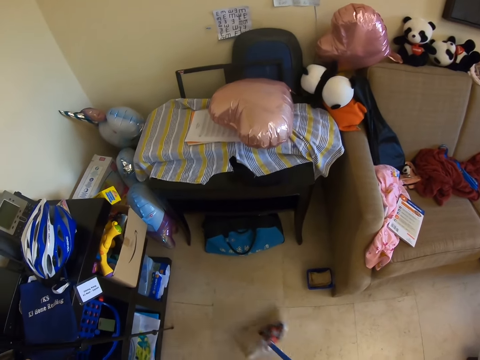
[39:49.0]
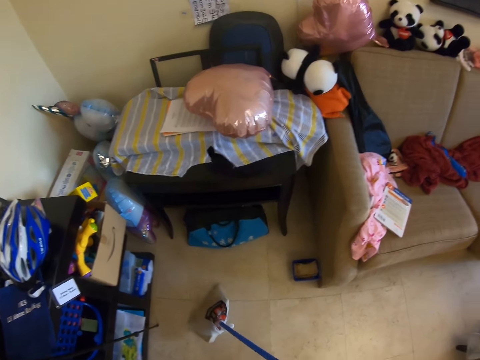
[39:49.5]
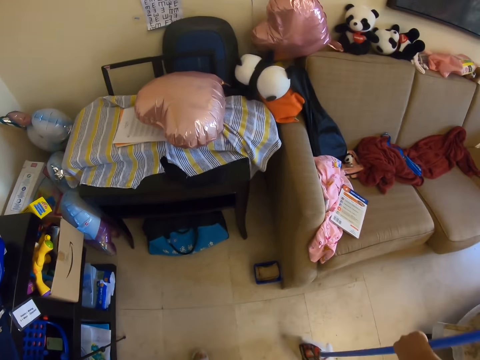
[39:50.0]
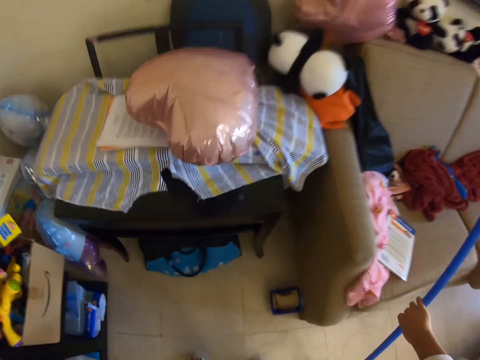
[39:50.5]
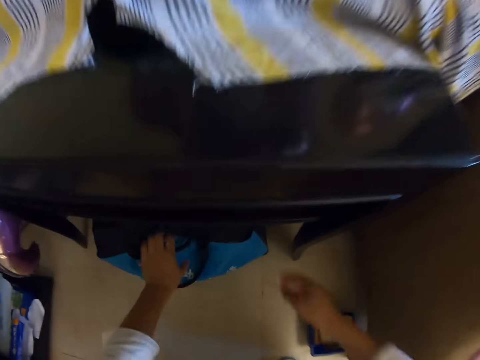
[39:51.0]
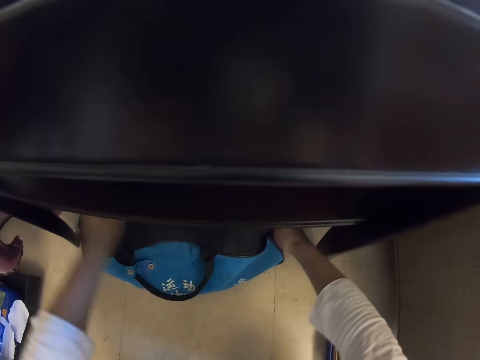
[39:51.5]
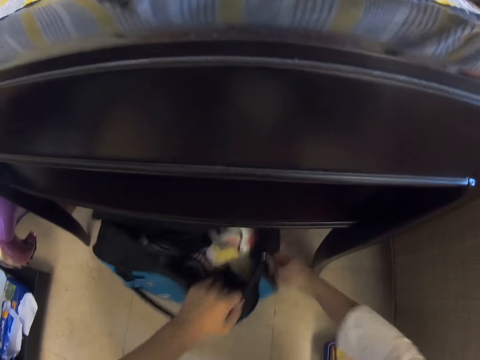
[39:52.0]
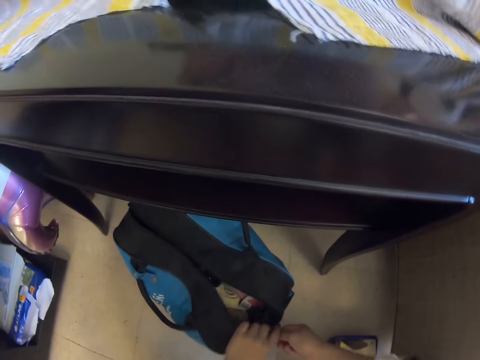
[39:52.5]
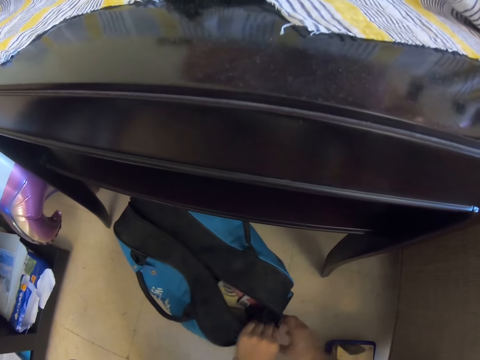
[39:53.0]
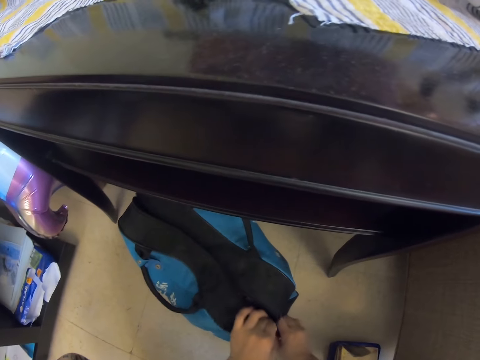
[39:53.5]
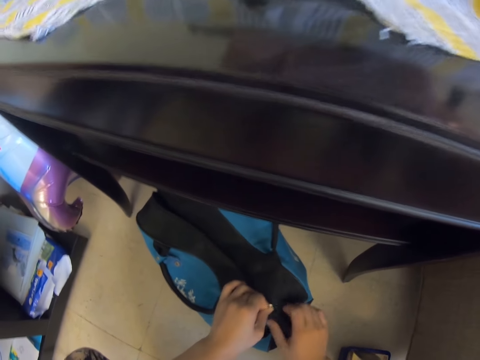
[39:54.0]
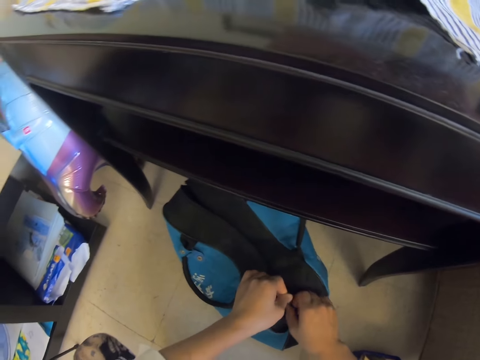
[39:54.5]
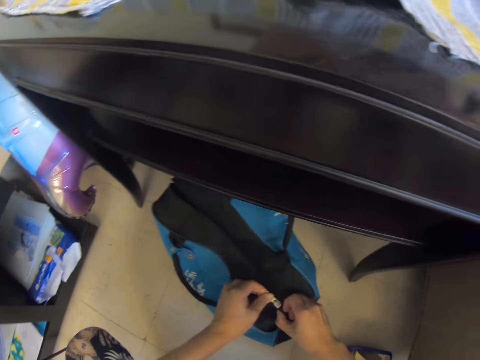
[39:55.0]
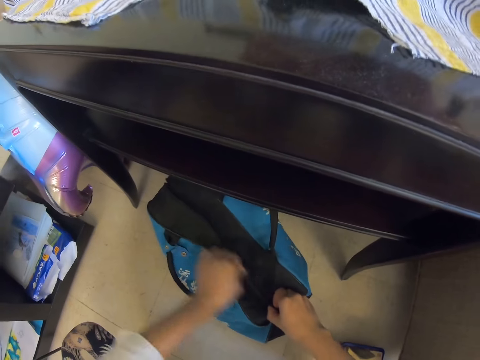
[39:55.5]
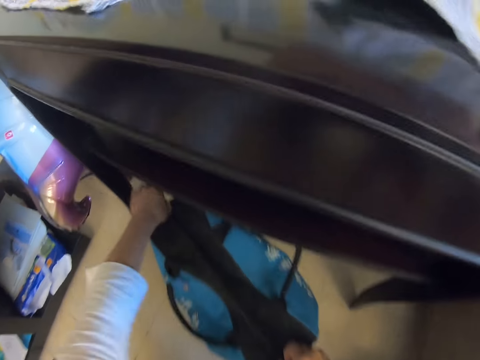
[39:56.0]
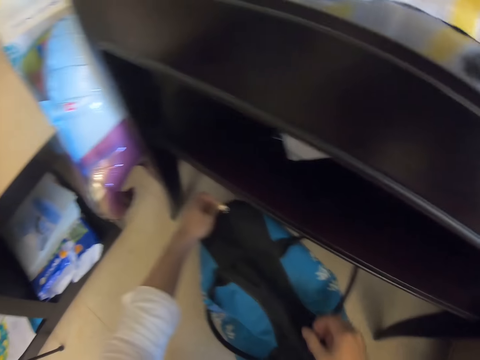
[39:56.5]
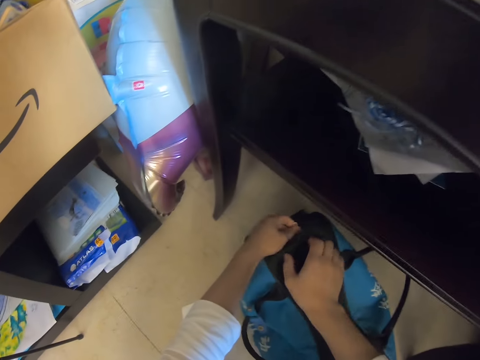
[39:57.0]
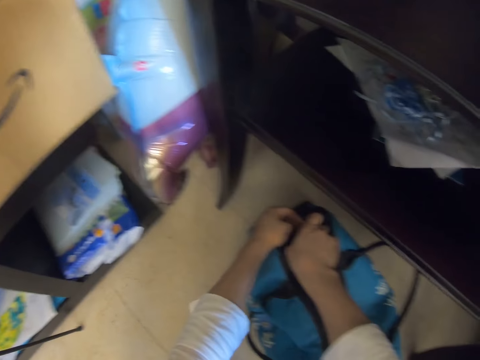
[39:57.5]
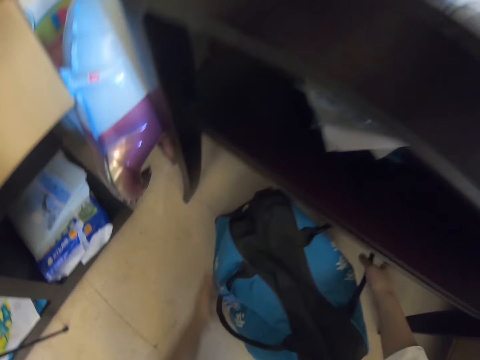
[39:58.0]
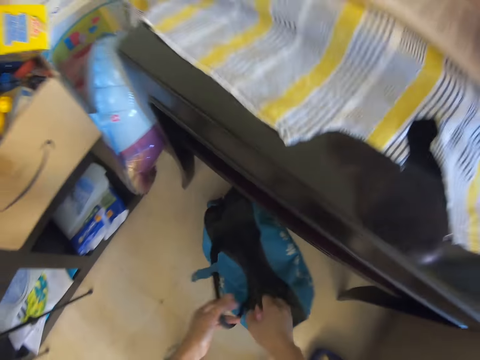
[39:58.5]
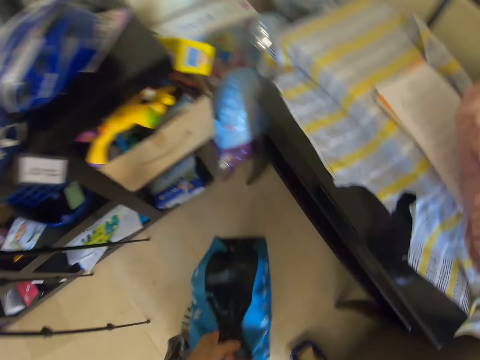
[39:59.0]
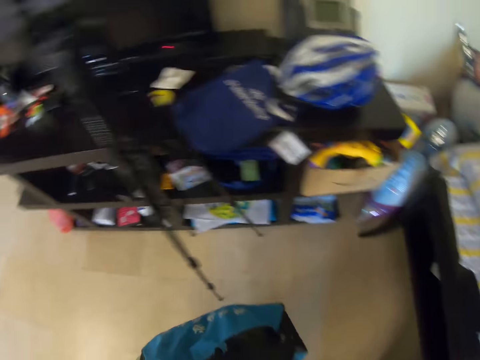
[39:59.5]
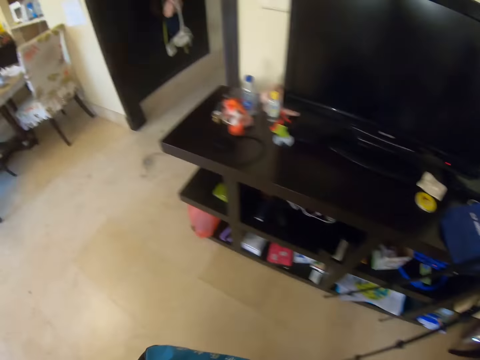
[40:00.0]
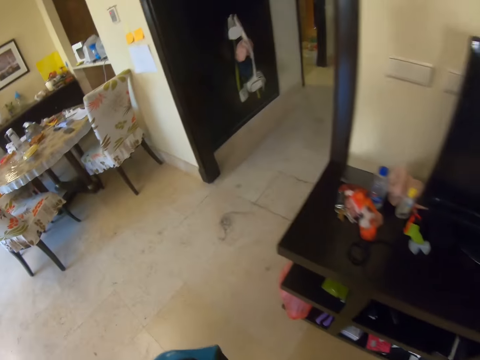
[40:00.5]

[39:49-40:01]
The camera wearer sweeps the floor with a broom, leans the broom against the sofa, pulls a travel bag, closes the travel bag zip with both hands, picks up the bag with both hands and carries the bag.

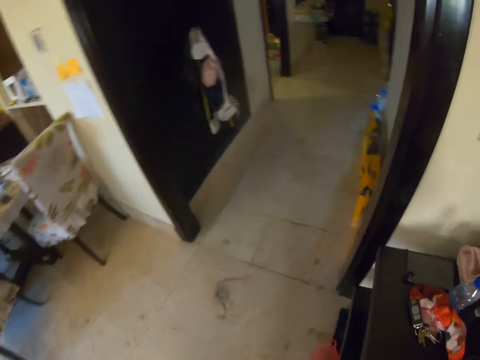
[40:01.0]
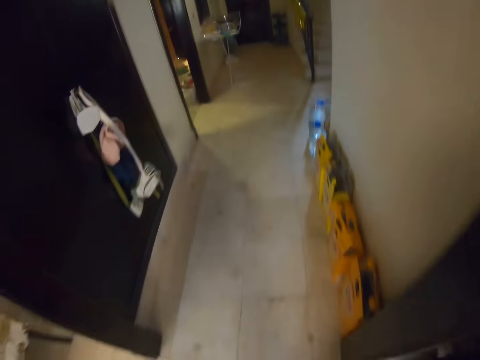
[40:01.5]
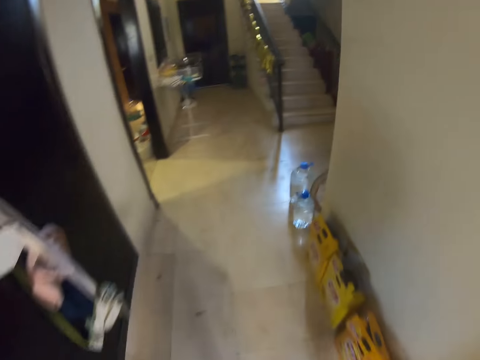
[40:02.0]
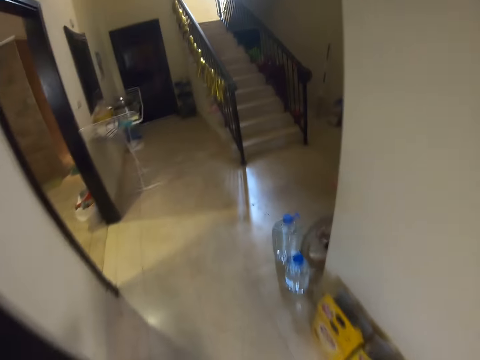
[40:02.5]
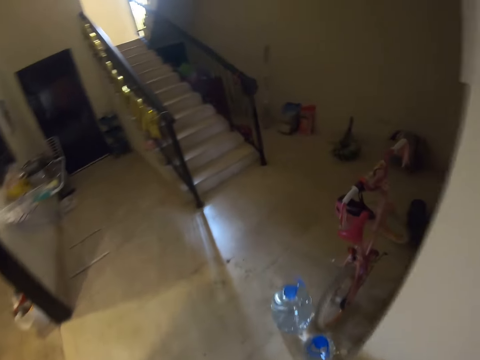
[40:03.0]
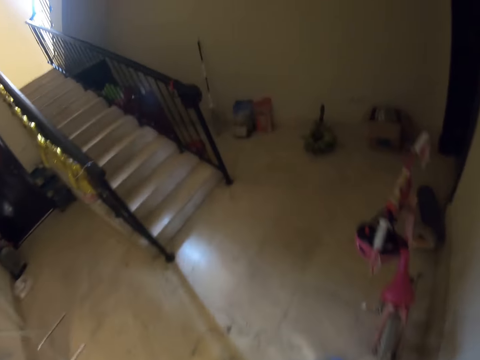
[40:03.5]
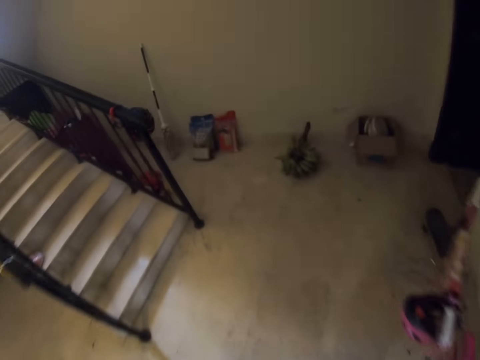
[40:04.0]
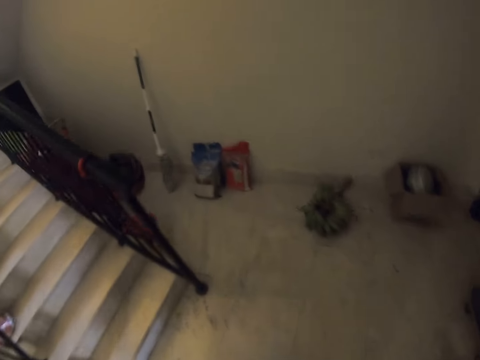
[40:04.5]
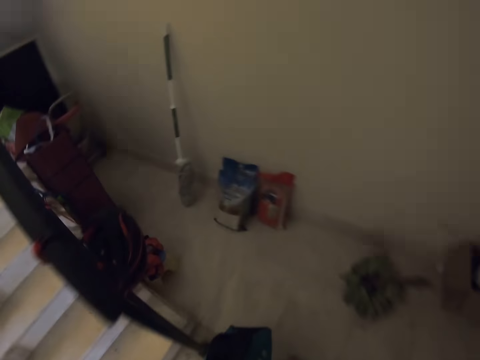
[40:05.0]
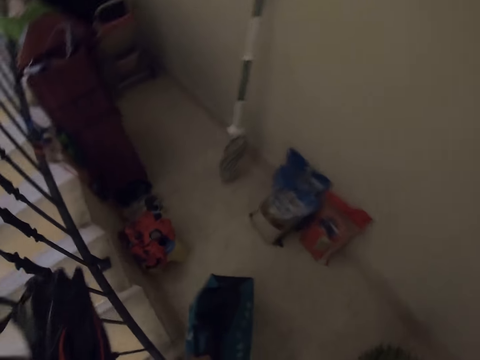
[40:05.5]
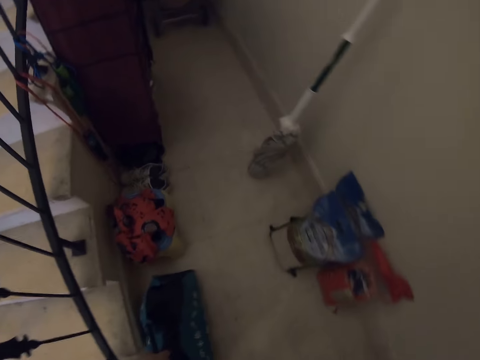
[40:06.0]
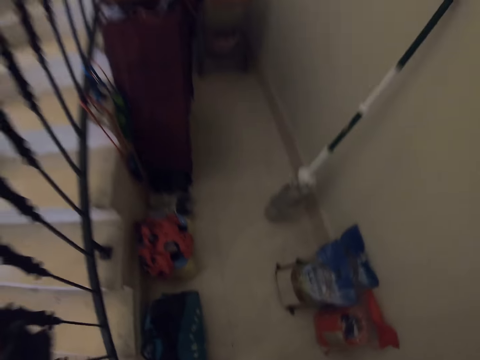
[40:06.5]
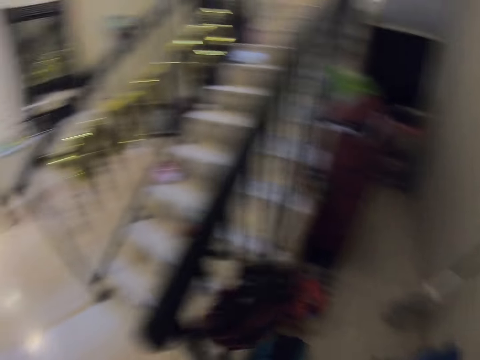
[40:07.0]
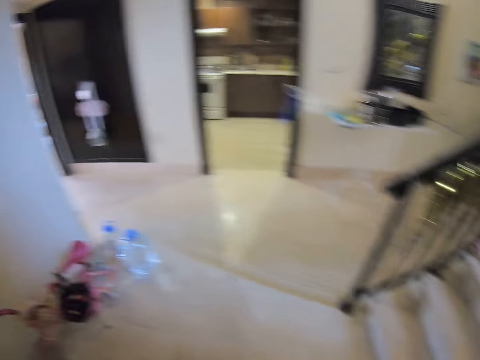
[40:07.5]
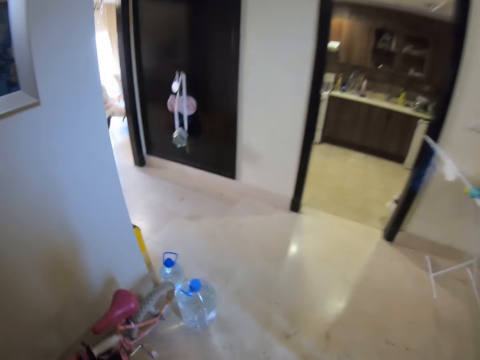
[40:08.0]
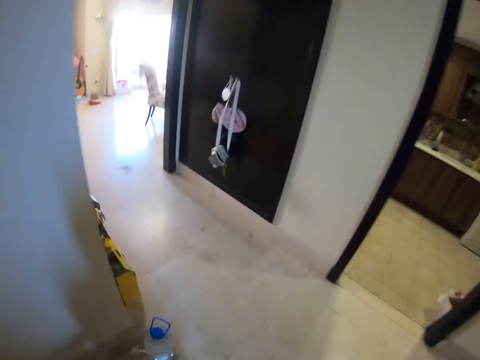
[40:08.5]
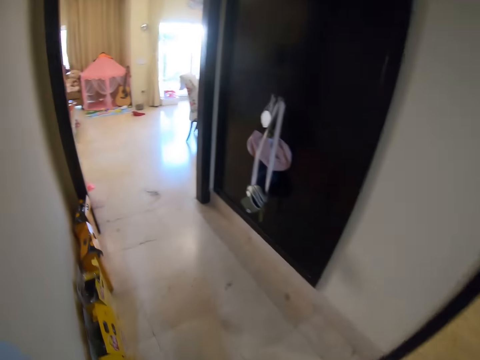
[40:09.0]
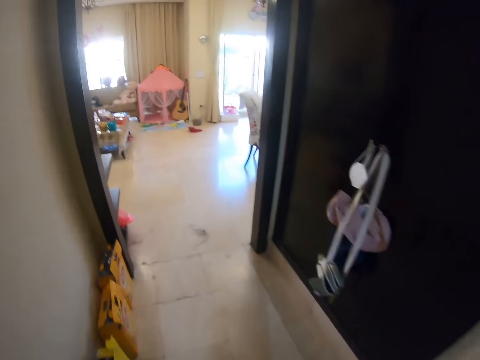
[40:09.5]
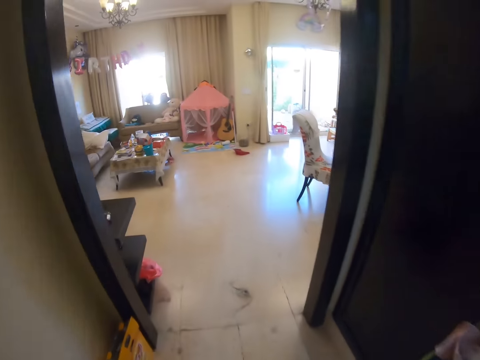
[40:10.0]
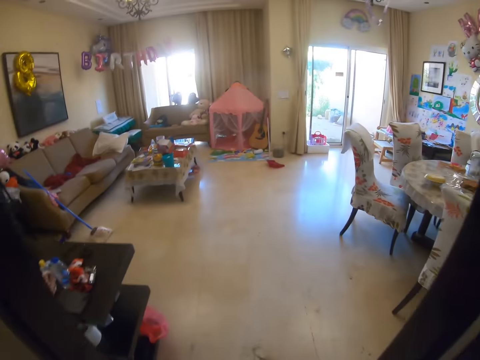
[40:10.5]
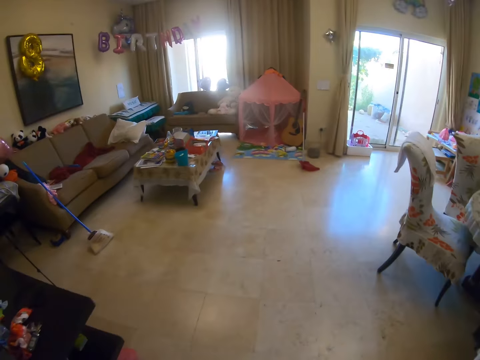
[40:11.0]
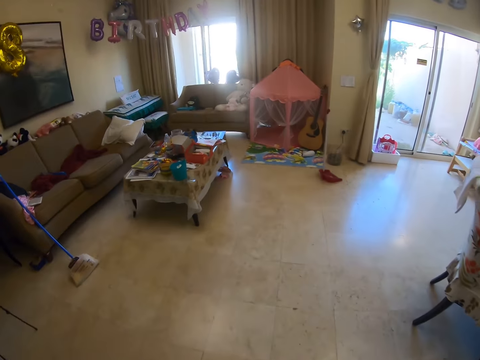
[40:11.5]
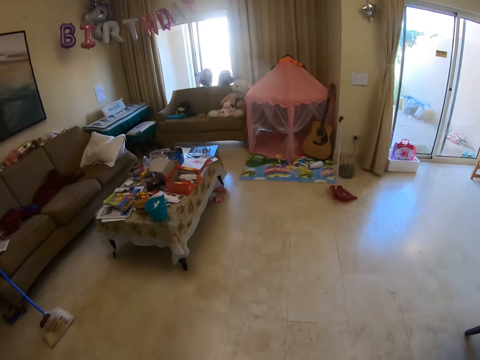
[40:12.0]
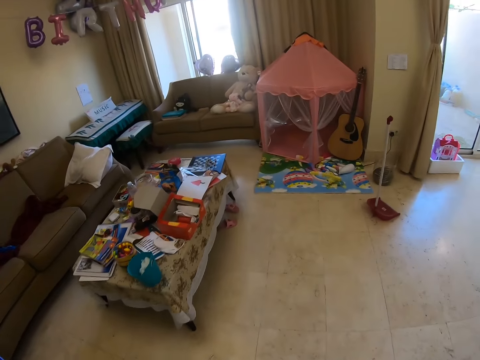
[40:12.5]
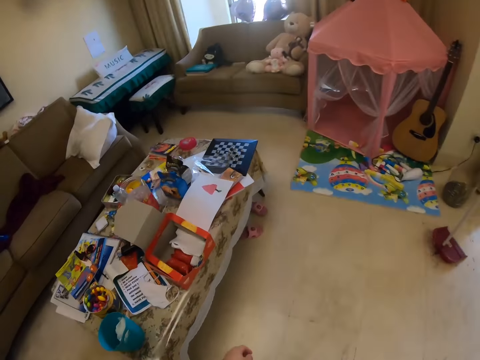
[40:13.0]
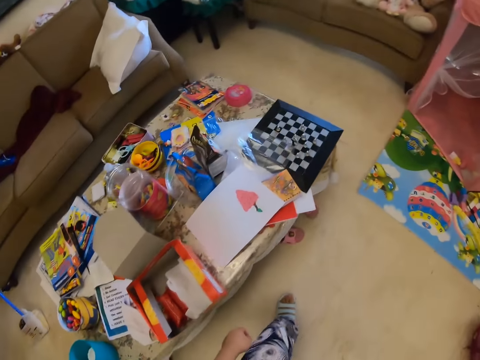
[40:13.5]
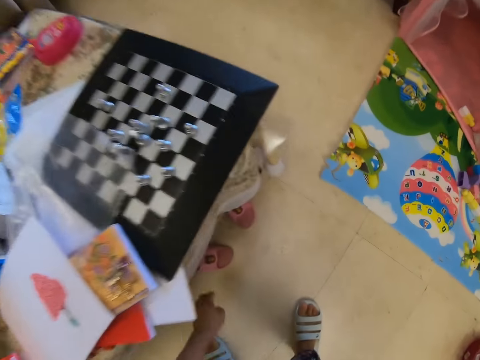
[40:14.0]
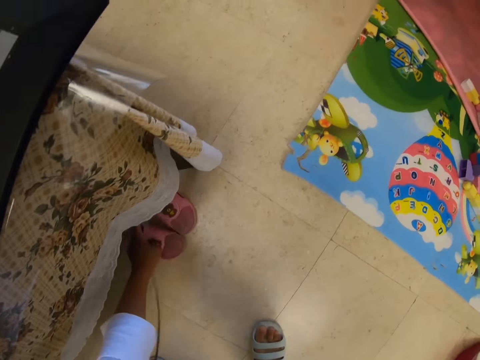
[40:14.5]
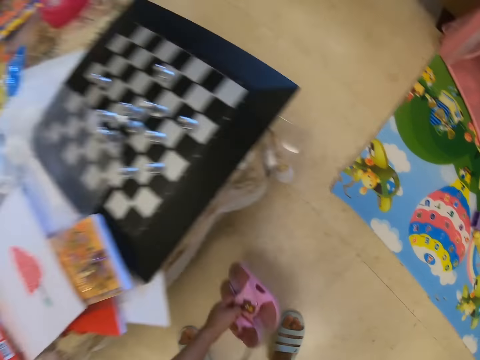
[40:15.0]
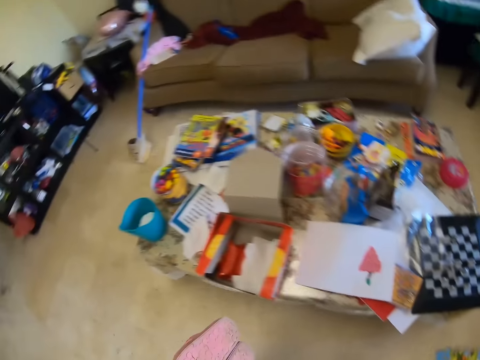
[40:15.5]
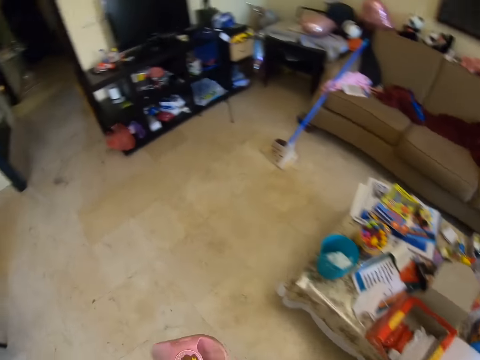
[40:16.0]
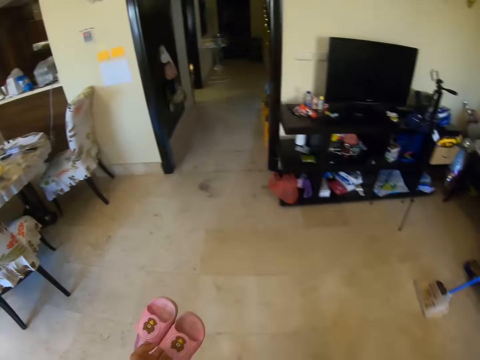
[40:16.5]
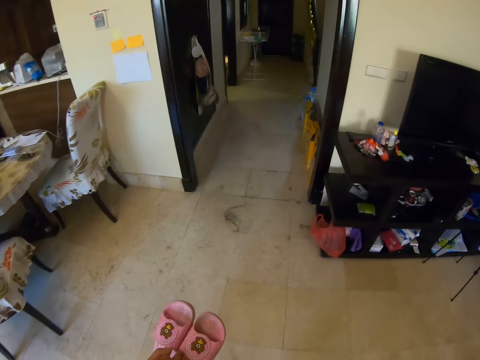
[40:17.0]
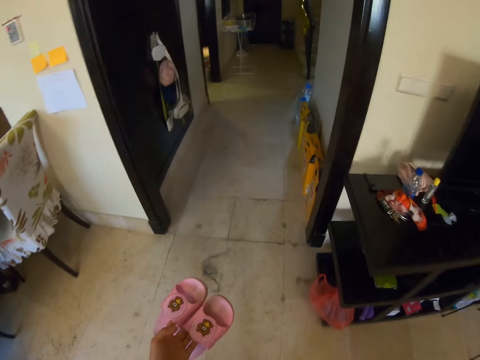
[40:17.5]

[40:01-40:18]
The camera wearer walks on the hallway, carries the bag towards the stairs, puts the travel bag on the floor and turns around. They walk back to the living room, enter the living room, walk towards the coffee table, pick up sandals with the left hand and carry the sandals.
